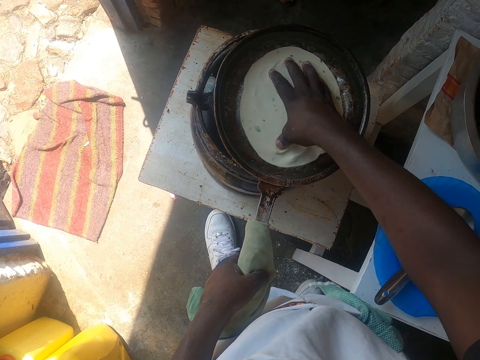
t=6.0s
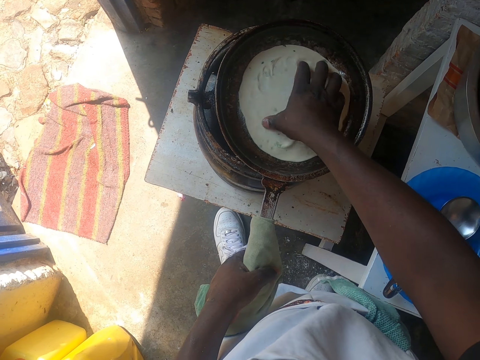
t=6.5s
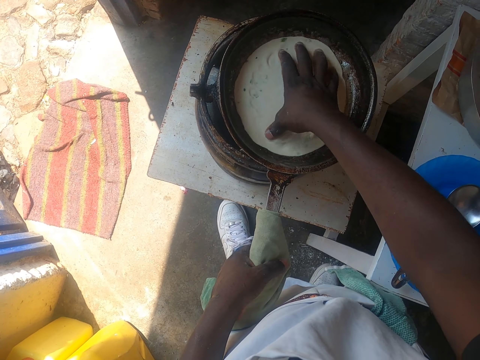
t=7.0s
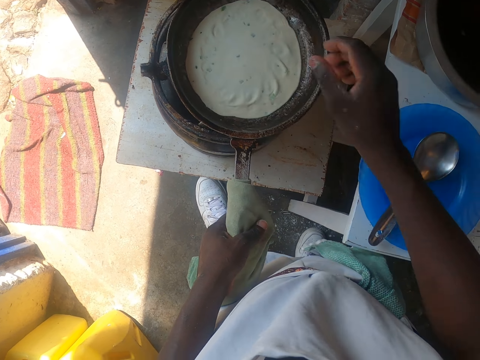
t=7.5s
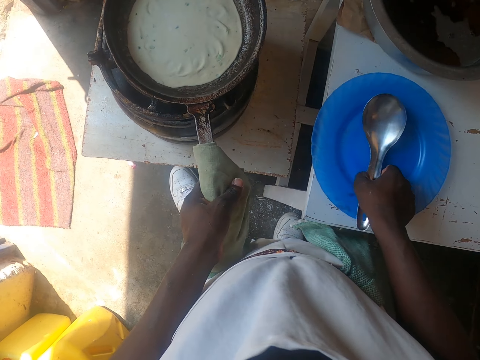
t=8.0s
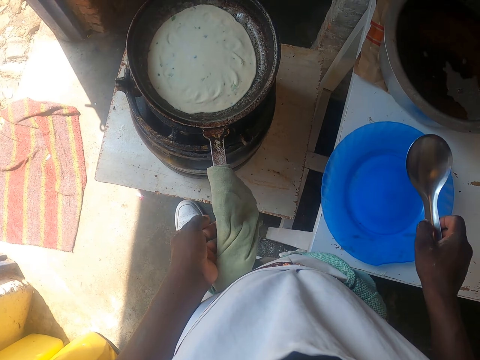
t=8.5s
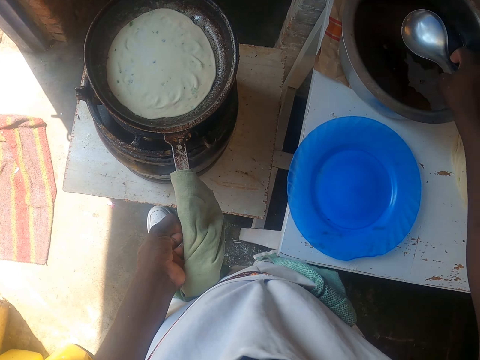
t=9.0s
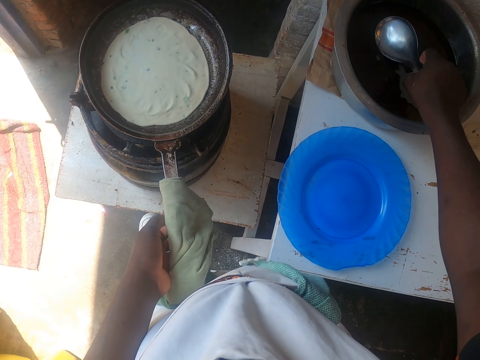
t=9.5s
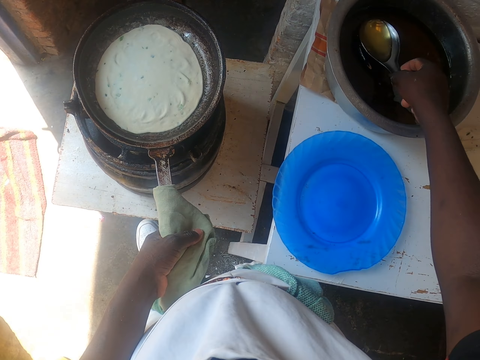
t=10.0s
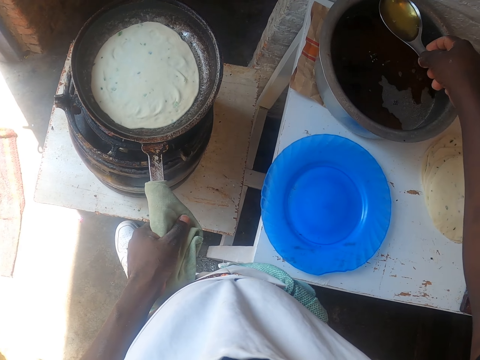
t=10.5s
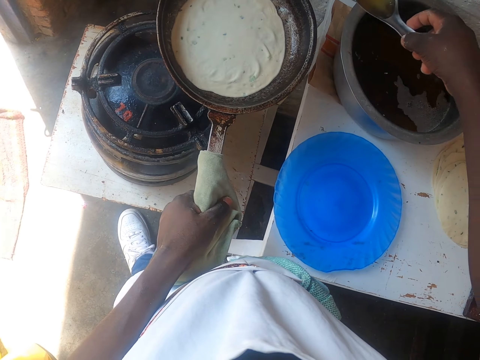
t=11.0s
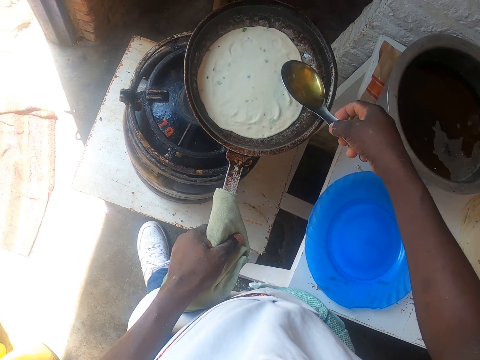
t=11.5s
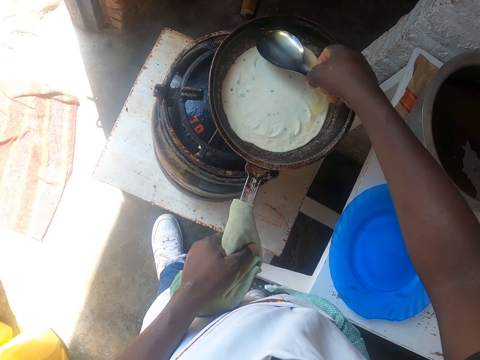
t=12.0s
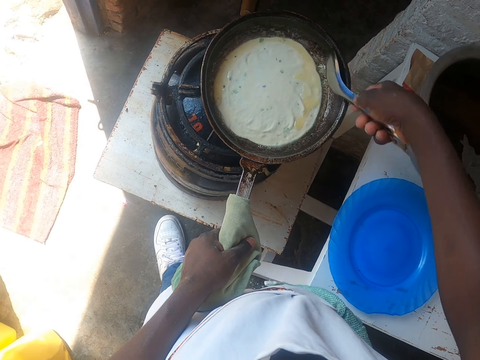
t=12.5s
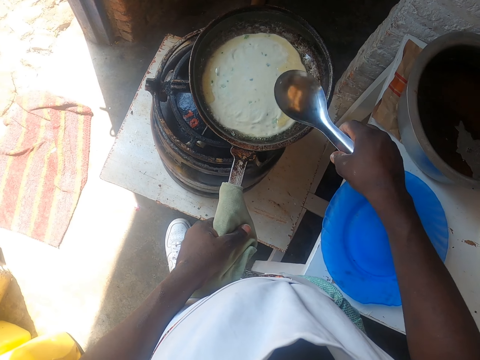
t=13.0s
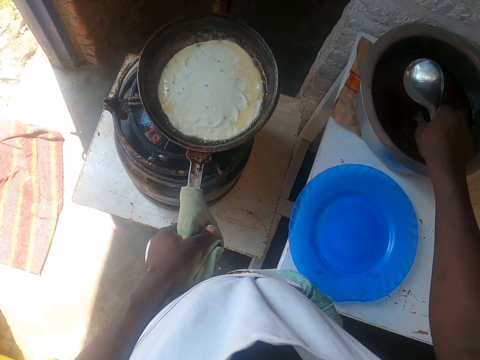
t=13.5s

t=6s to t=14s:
The camera wearer rolls dough in the pan. They pick up a spoon. They collect cooking oil. They hold the pan and lift the pan. They put the cooking oil on the dough. They put the pan on a cooker.

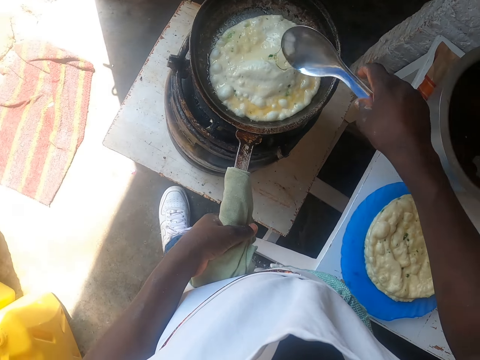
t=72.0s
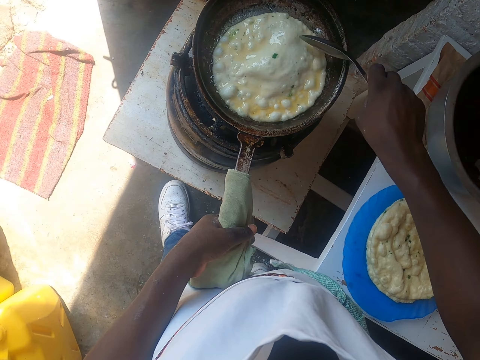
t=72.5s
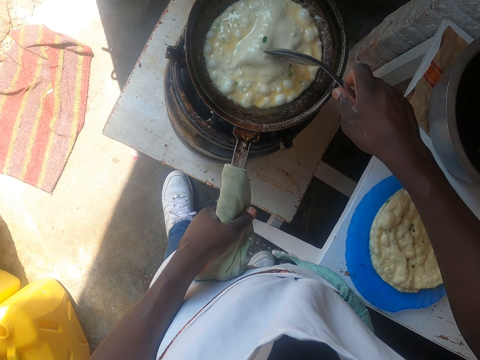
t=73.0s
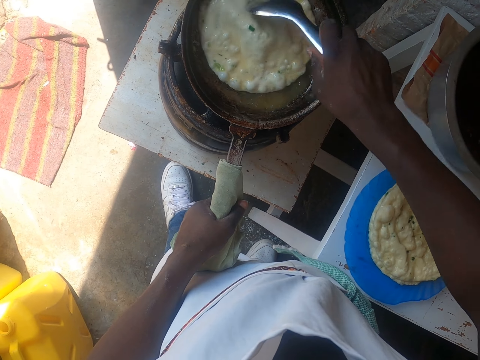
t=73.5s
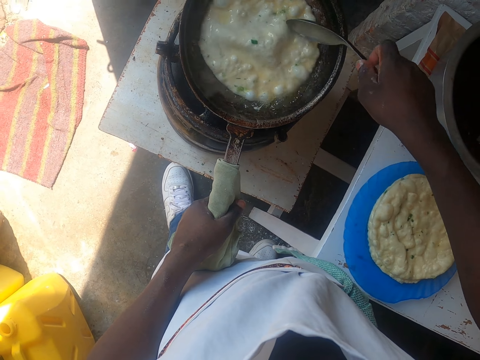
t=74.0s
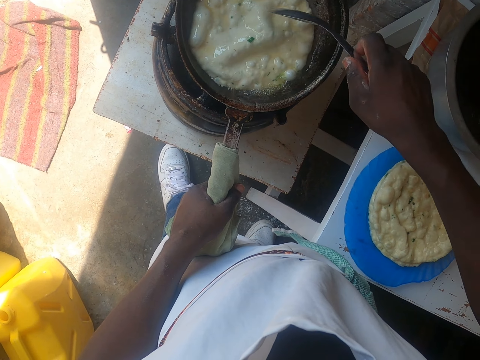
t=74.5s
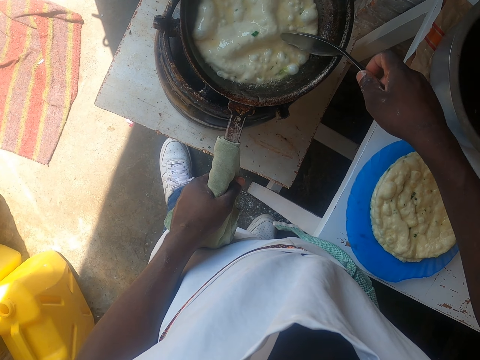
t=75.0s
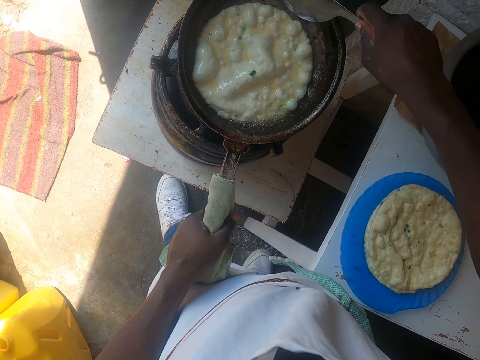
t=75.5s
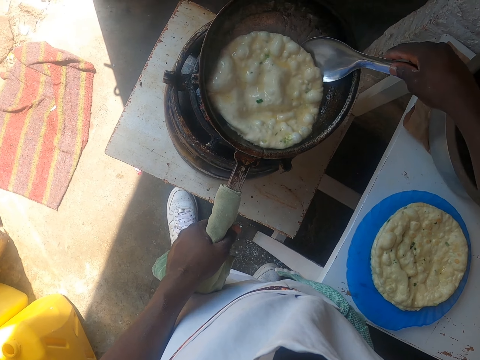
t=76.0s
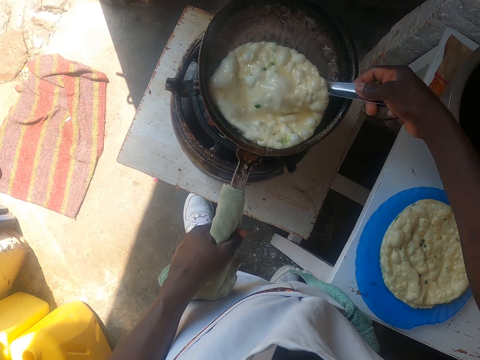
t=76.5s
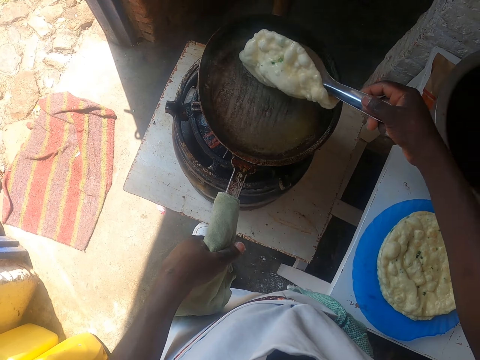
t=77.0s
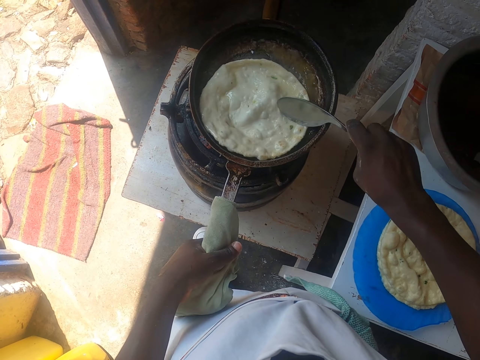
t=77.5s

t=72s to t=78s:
The camera wearer pours oil. They move a flatbread. They roll dough in the pan. They pick up the flatbread, drop the flatbread and move the flatbread.

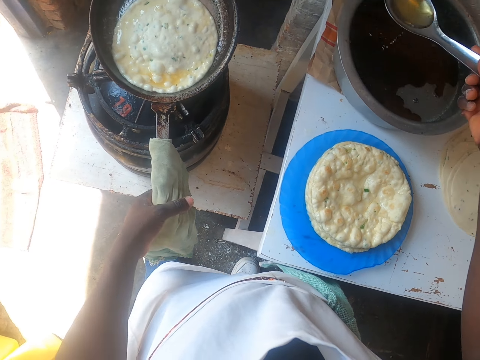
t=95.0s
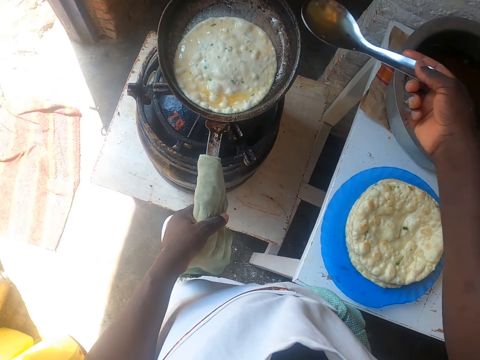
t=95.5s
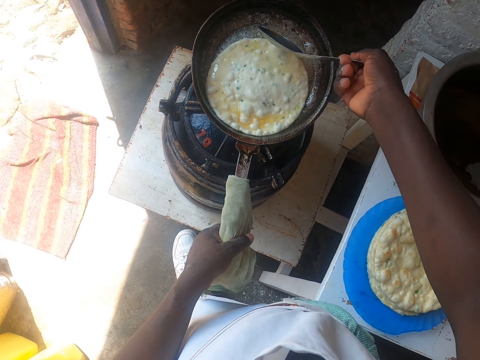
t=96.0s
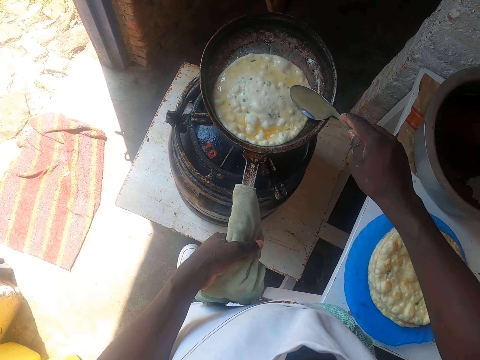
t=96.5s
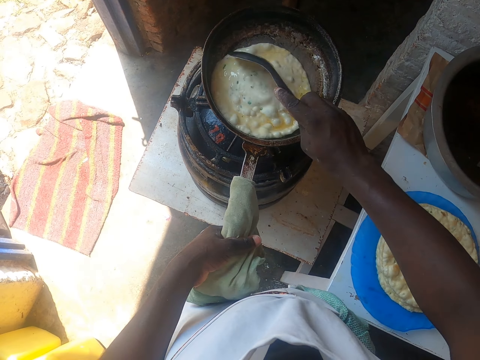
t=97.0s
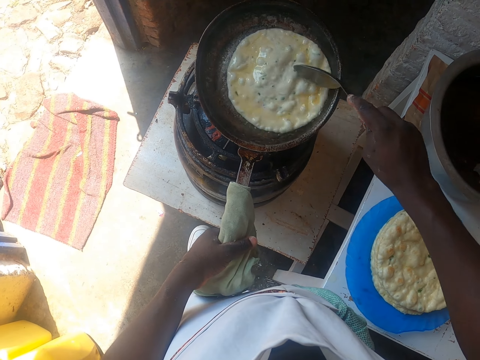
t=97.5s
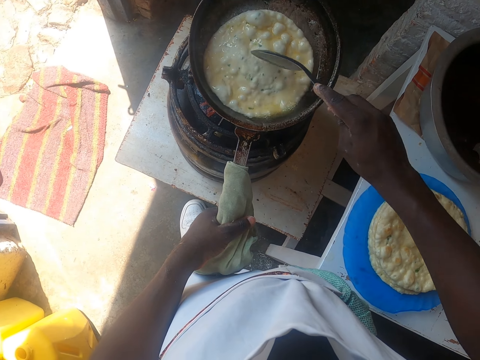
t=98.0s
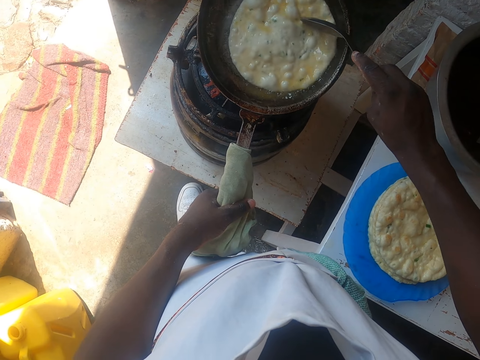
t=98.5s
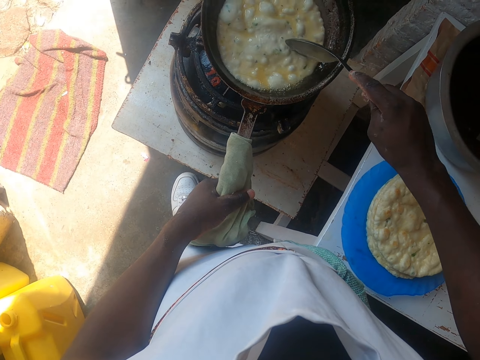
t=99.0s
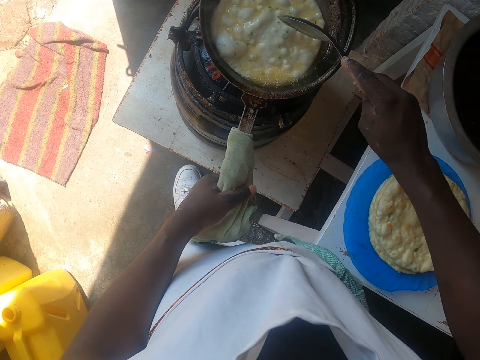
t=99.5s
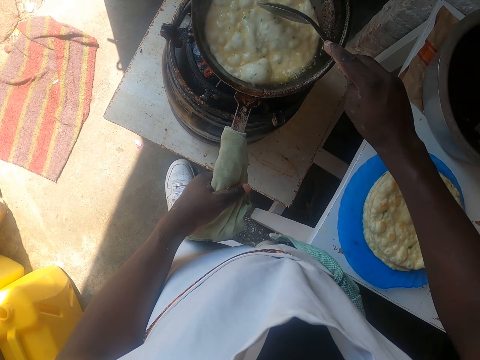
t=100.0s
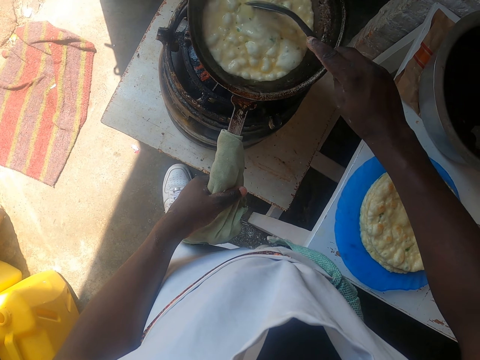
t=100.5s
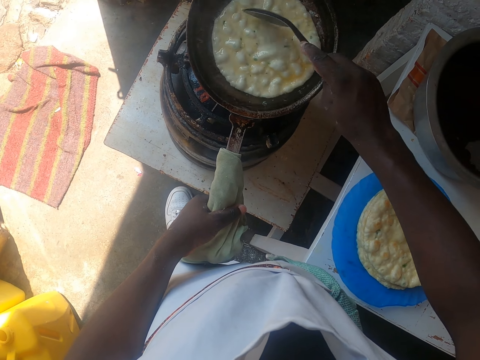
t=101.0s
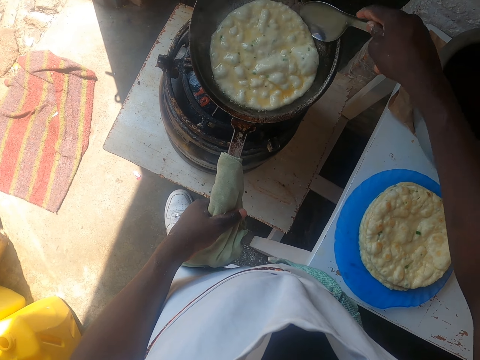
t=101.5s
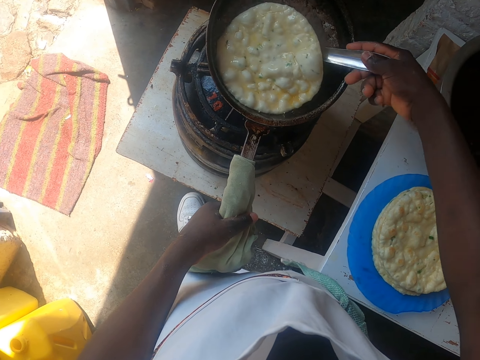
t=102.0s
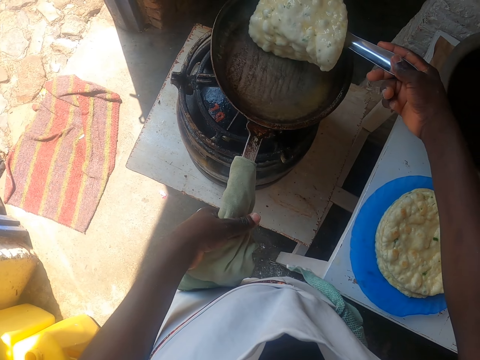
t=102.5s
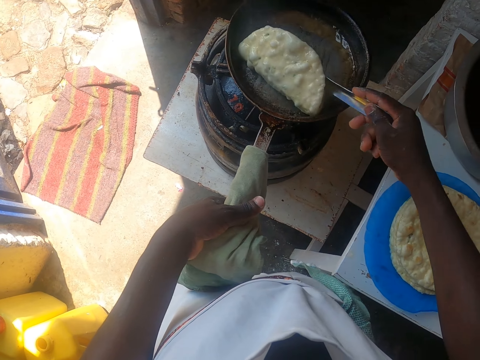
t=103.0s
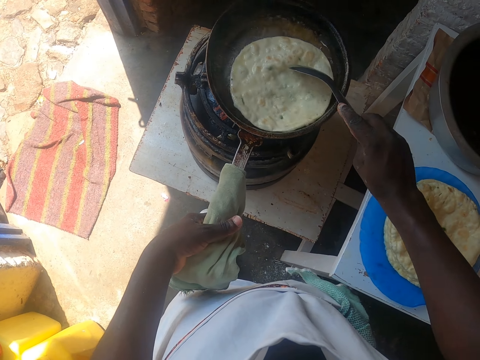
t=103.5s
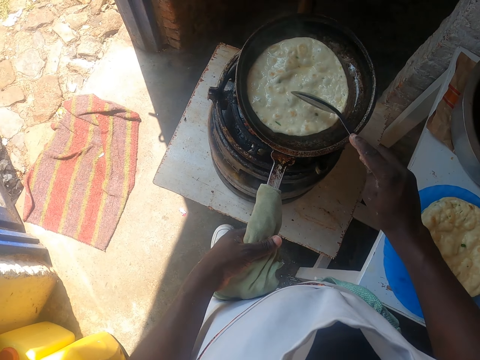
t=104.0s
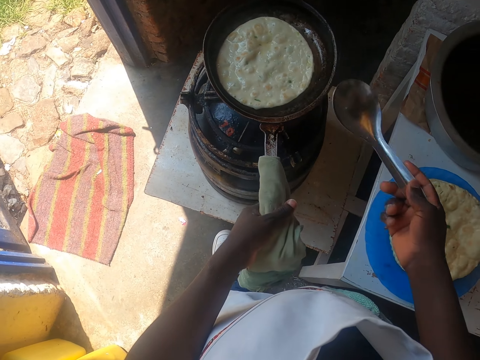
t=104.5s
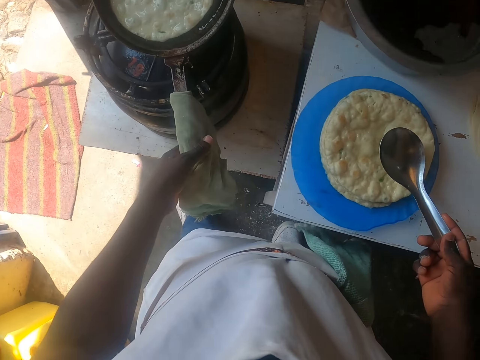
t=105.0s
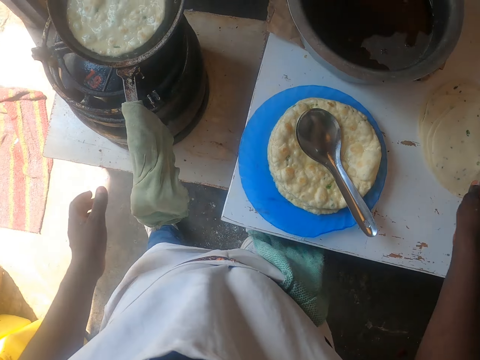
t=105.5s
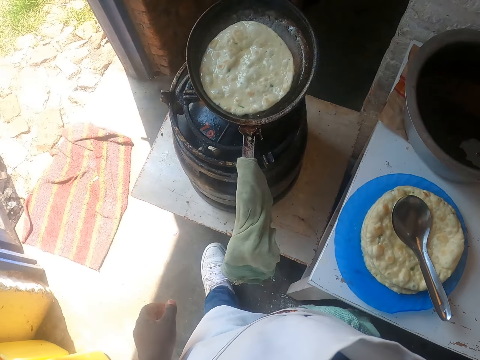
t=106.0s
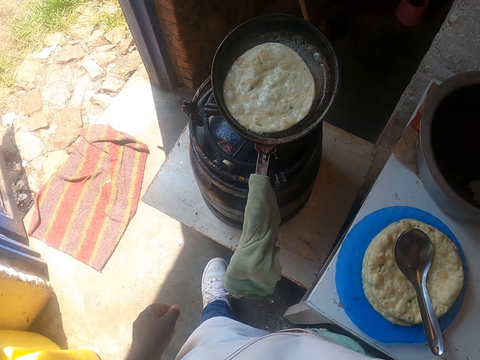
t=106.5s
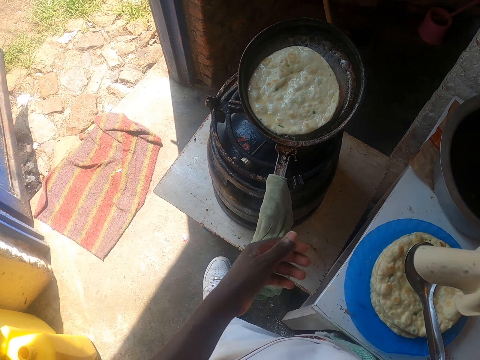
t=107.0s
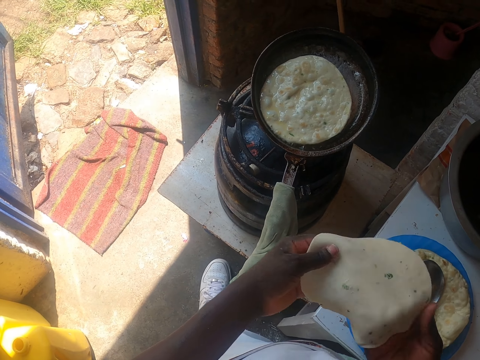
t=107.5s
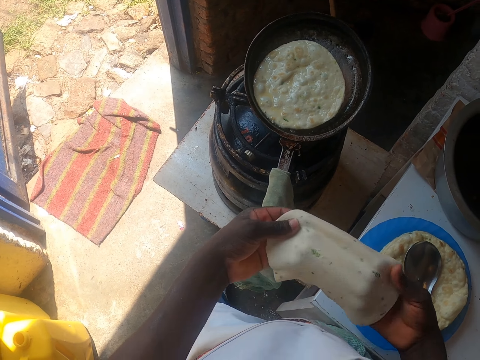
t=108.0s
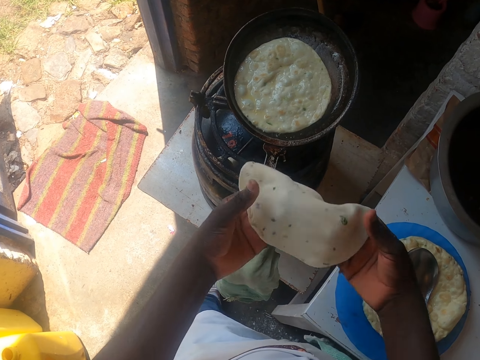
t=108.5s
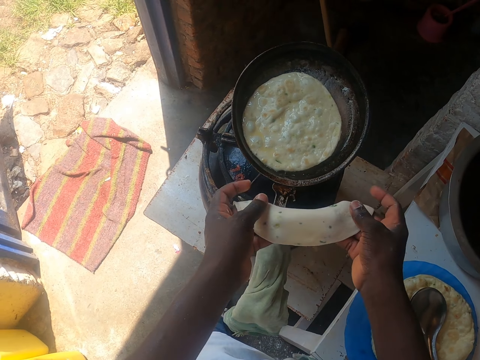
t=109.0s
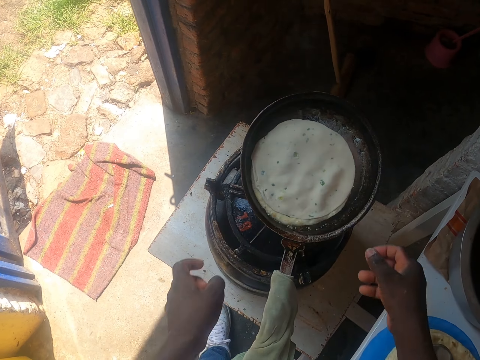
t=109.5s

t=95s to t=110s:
The camera wearer holds a pan. They put cooking oil in the dough. They move a flatbread. They roll the dough in the pan. They pick up the flatbread, drop the flatbread and move the flatbread. They drop a spoon. They hold the dough and expand the dough. They put the dough in the pan.
